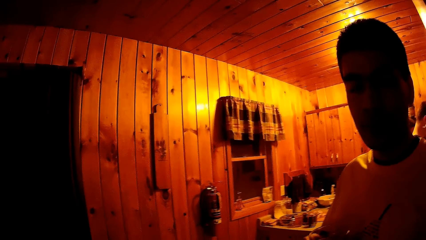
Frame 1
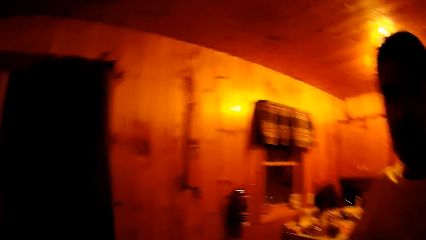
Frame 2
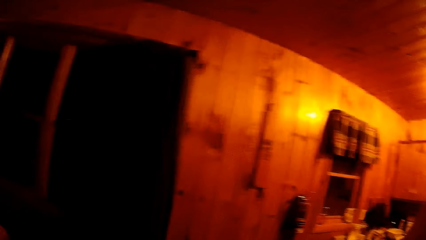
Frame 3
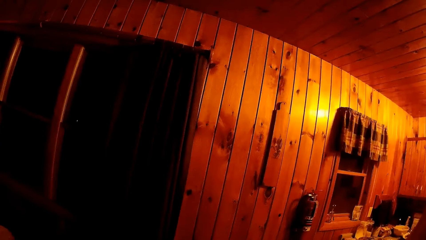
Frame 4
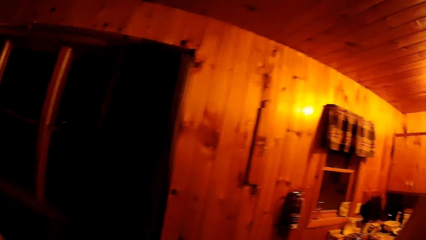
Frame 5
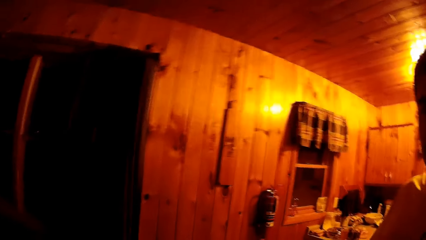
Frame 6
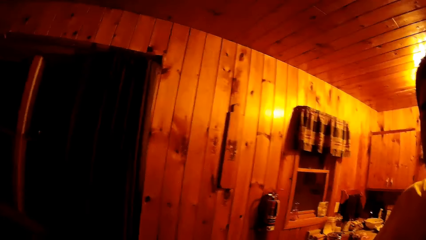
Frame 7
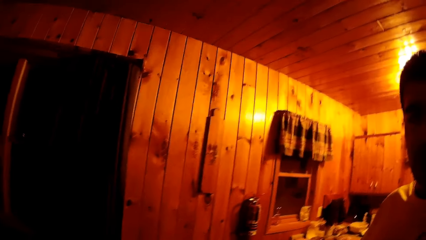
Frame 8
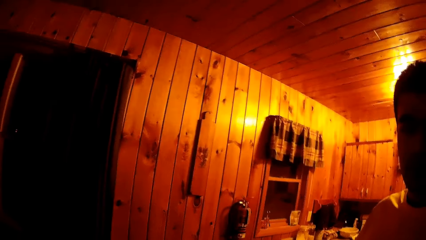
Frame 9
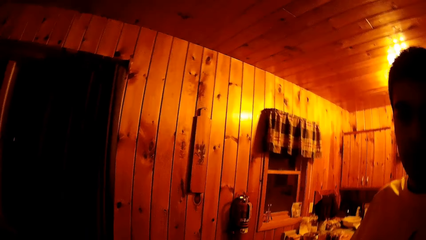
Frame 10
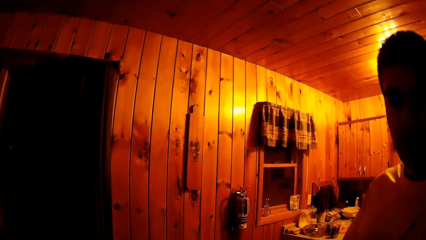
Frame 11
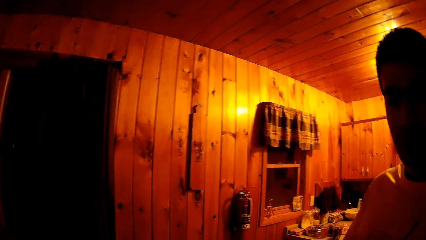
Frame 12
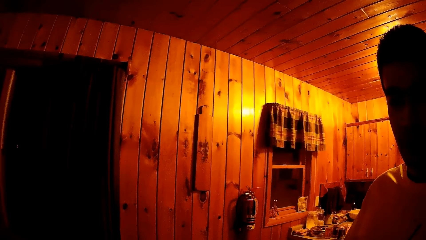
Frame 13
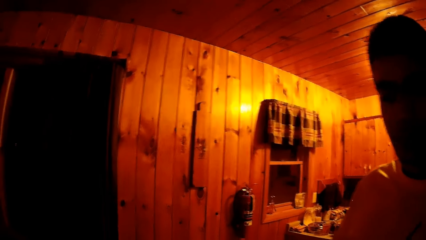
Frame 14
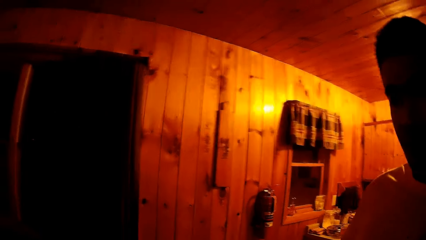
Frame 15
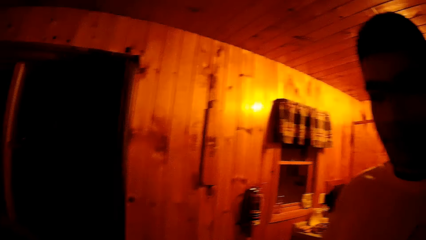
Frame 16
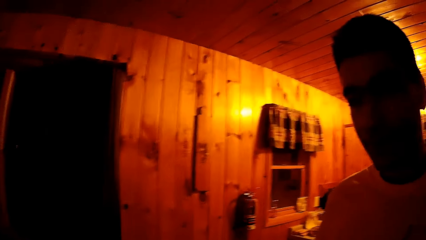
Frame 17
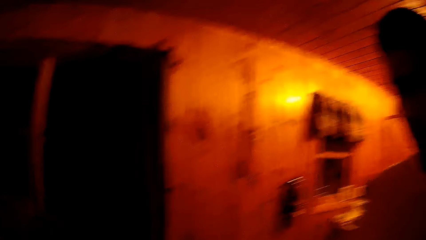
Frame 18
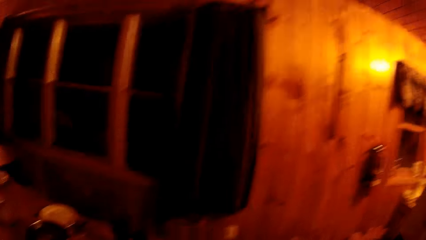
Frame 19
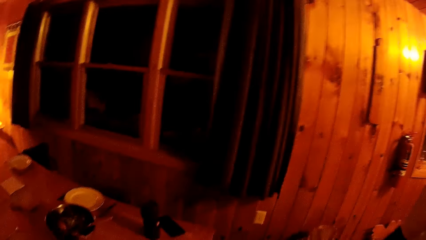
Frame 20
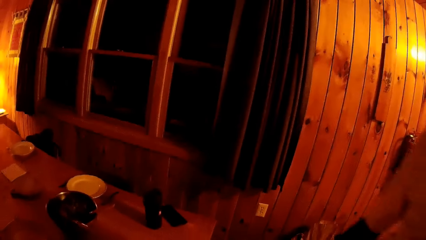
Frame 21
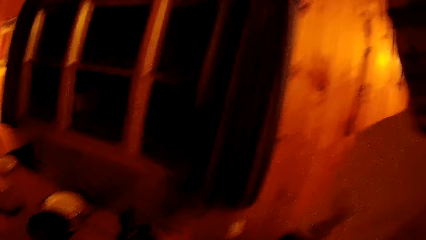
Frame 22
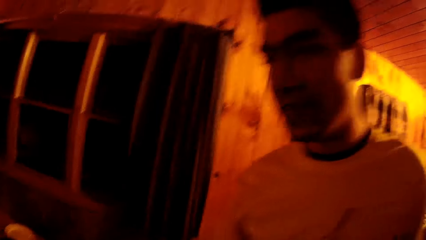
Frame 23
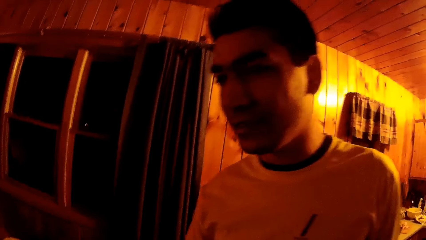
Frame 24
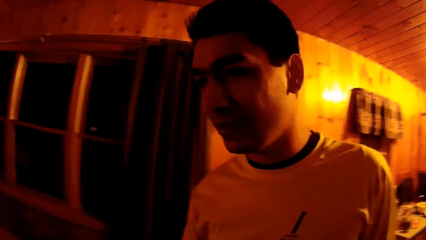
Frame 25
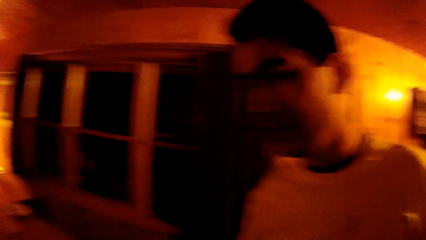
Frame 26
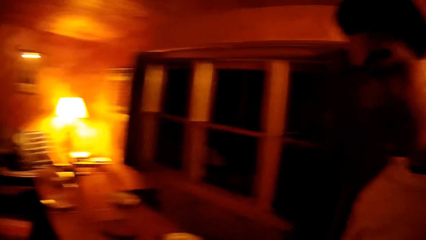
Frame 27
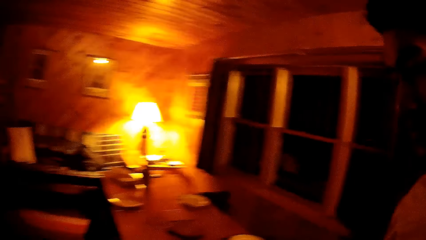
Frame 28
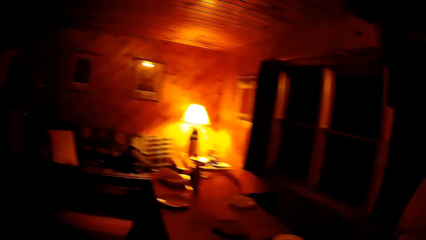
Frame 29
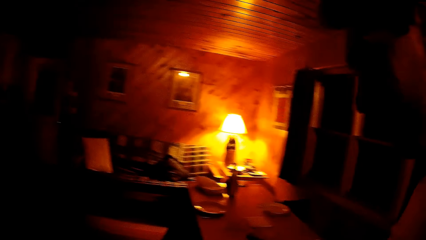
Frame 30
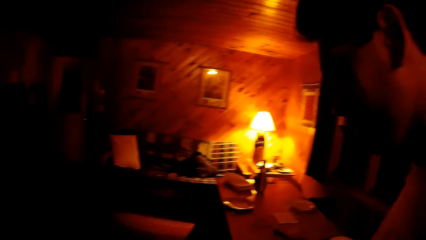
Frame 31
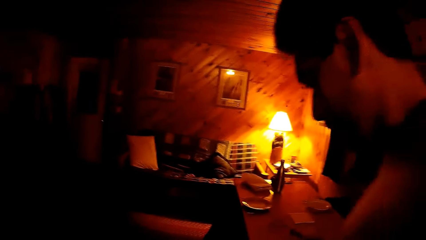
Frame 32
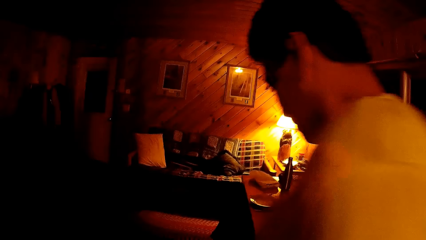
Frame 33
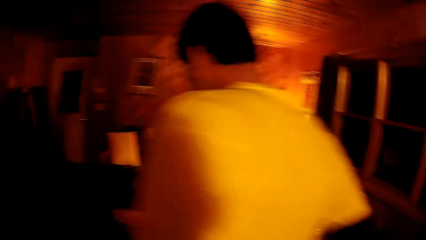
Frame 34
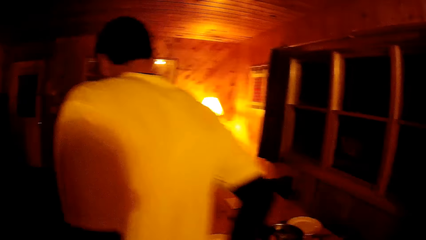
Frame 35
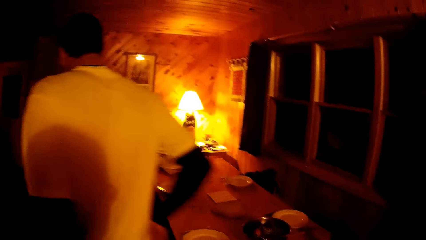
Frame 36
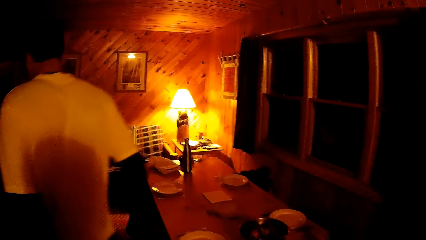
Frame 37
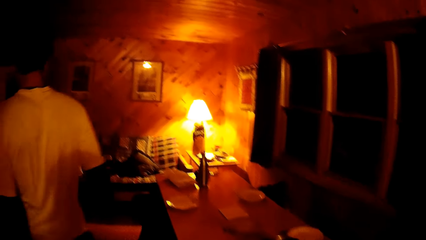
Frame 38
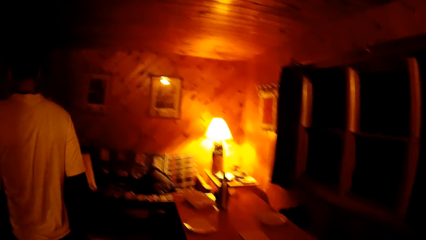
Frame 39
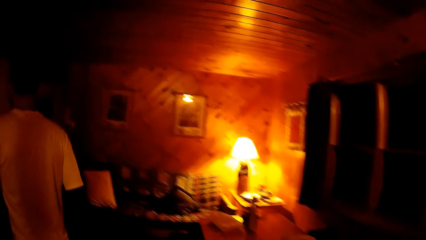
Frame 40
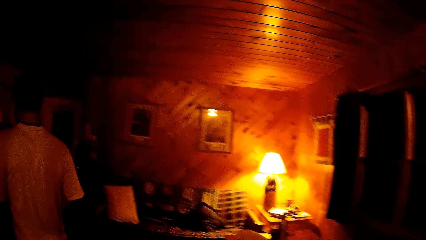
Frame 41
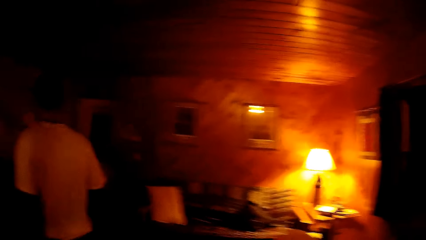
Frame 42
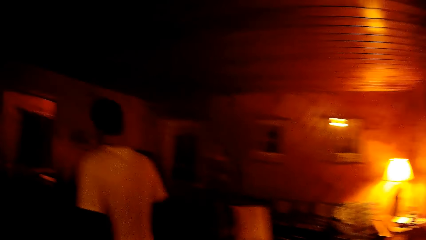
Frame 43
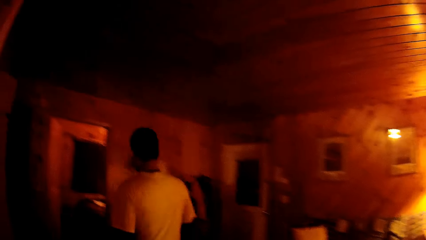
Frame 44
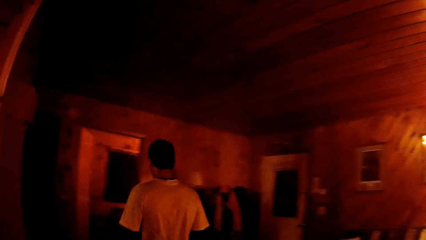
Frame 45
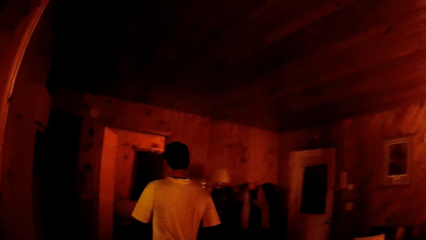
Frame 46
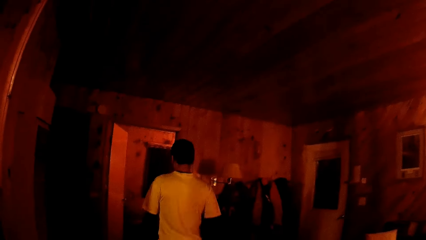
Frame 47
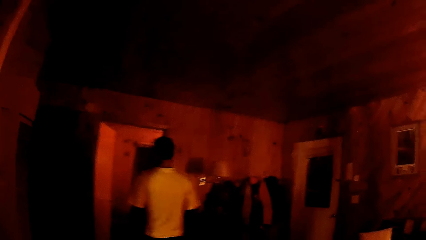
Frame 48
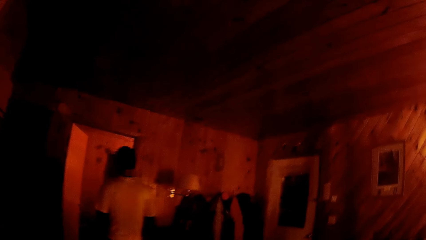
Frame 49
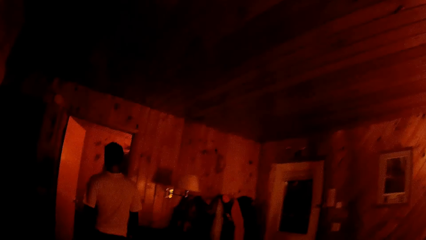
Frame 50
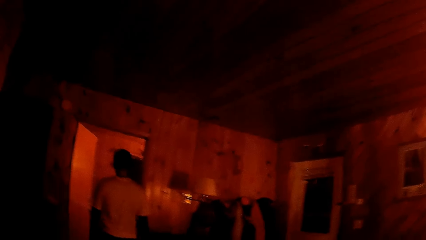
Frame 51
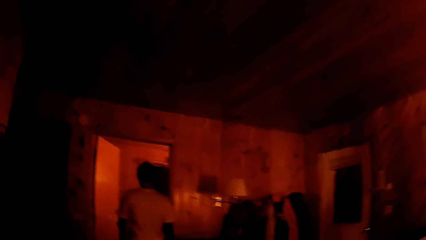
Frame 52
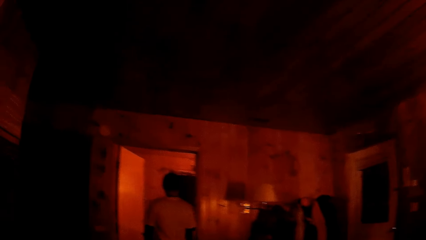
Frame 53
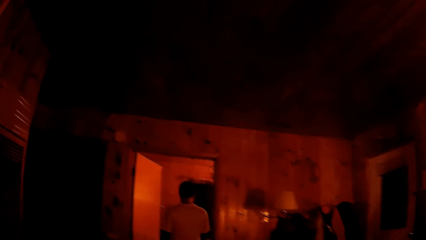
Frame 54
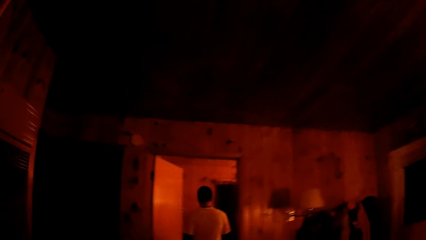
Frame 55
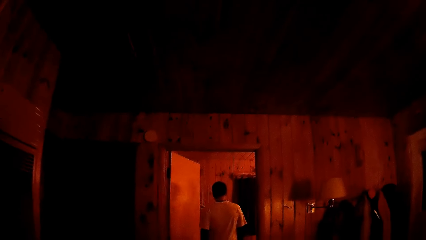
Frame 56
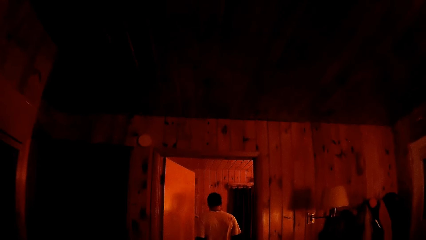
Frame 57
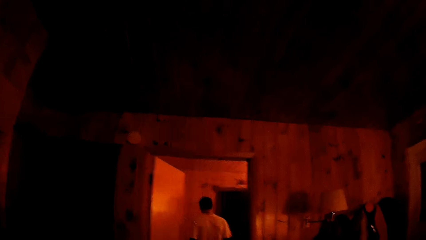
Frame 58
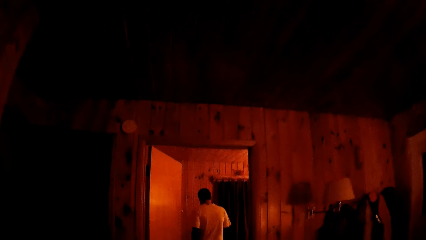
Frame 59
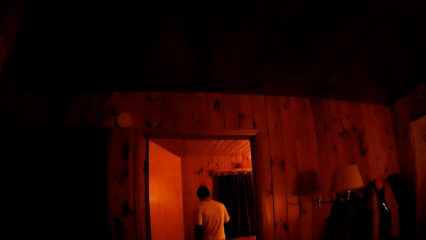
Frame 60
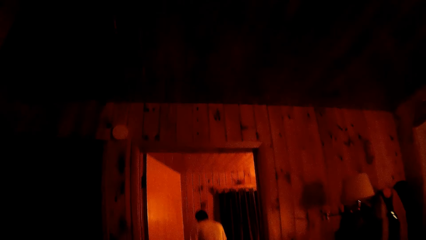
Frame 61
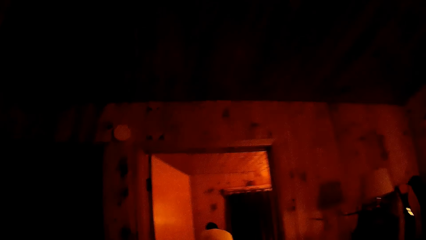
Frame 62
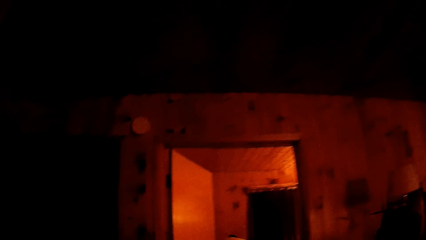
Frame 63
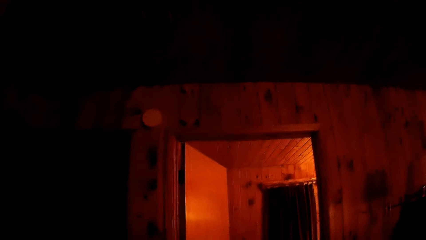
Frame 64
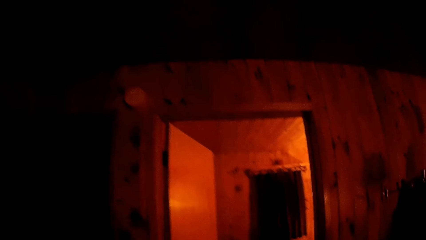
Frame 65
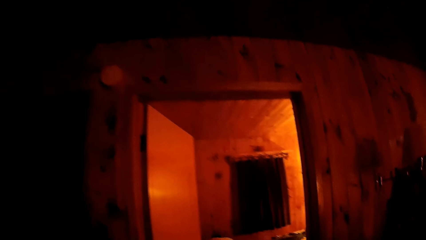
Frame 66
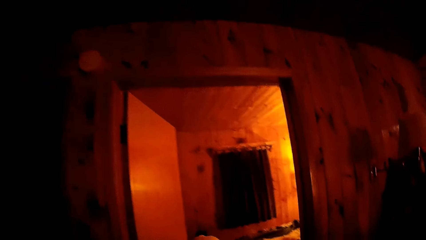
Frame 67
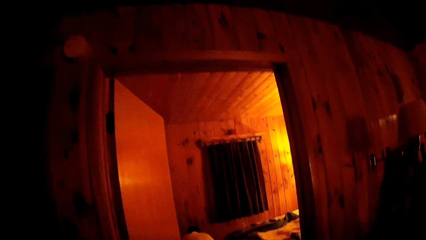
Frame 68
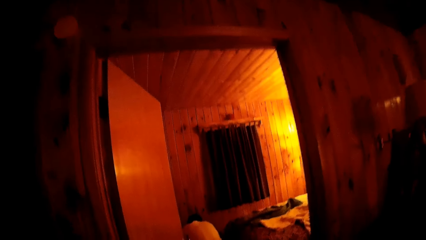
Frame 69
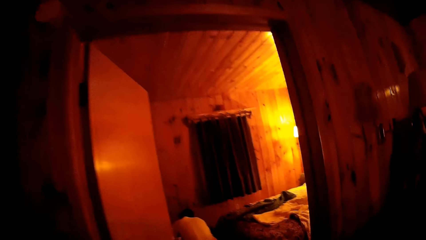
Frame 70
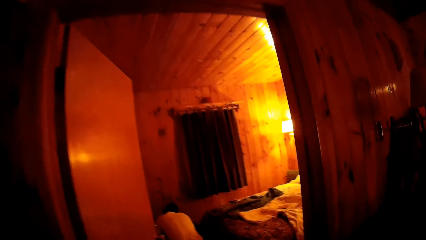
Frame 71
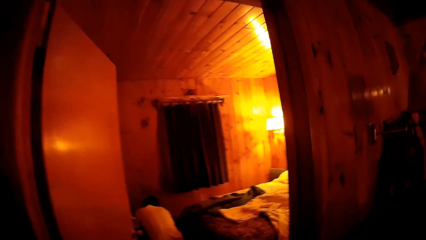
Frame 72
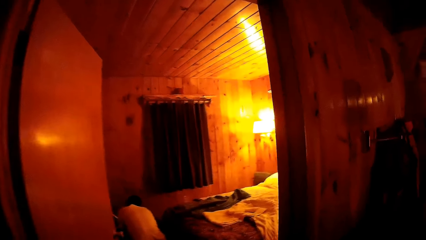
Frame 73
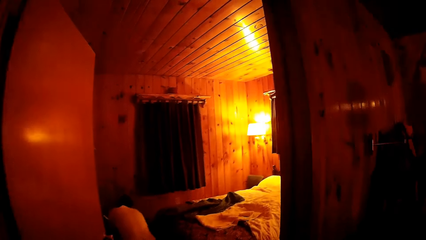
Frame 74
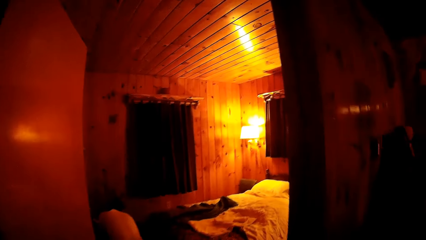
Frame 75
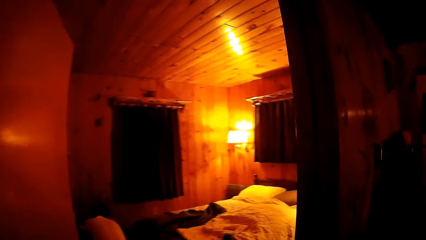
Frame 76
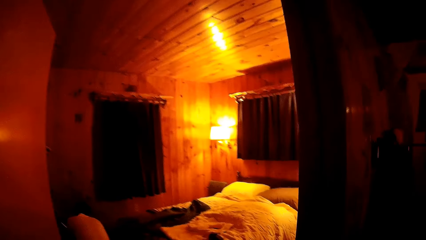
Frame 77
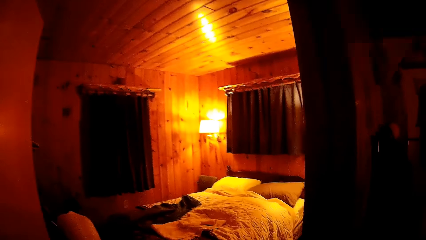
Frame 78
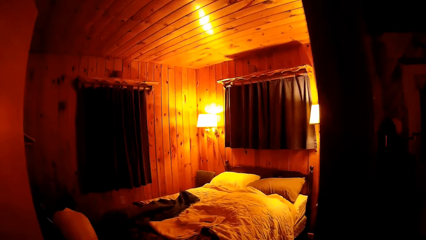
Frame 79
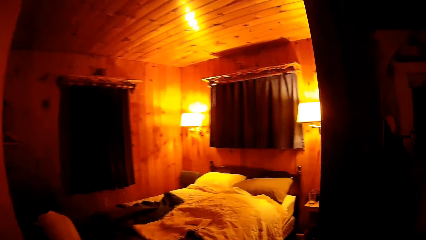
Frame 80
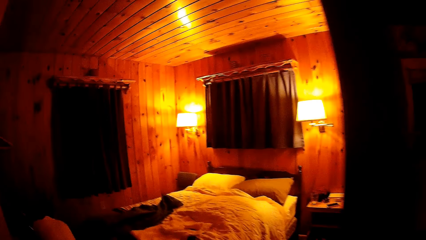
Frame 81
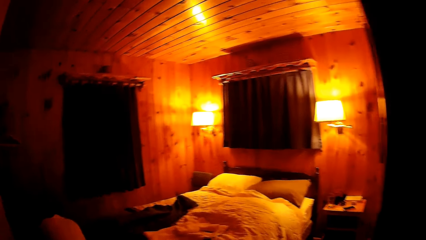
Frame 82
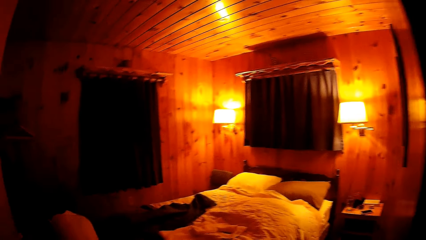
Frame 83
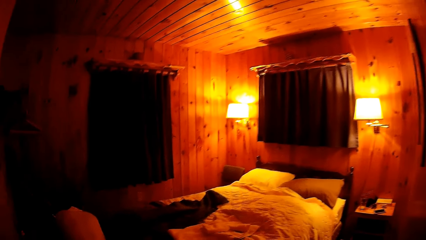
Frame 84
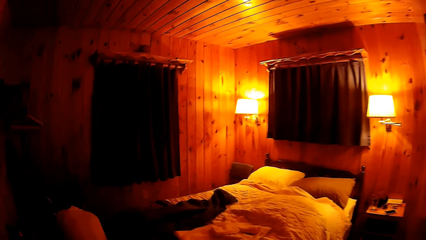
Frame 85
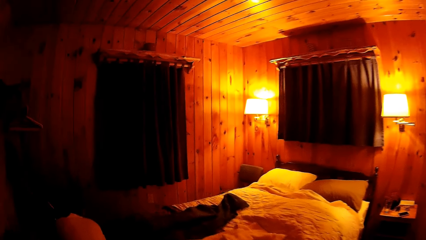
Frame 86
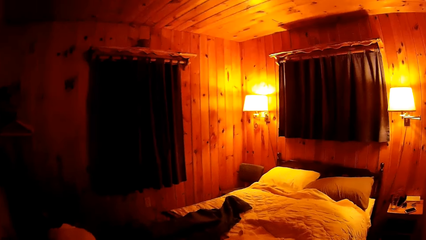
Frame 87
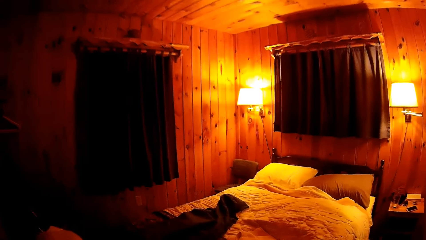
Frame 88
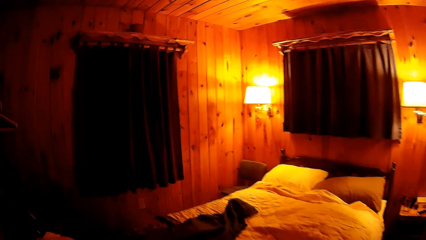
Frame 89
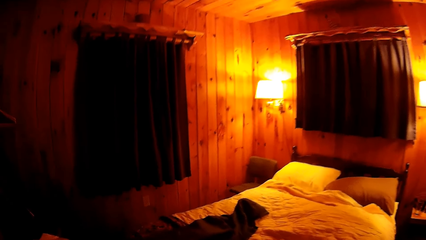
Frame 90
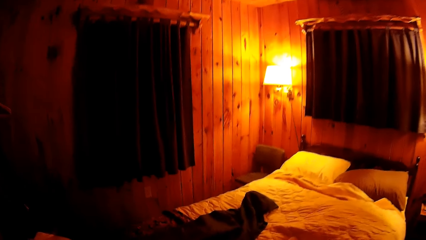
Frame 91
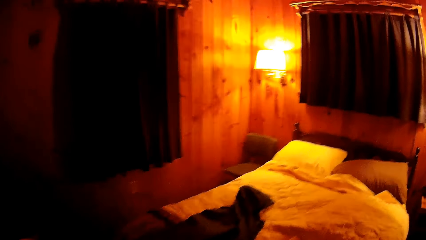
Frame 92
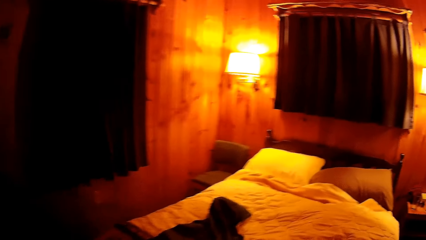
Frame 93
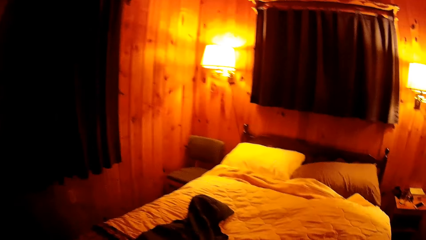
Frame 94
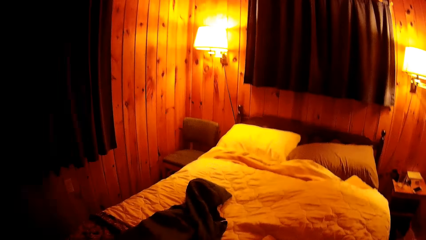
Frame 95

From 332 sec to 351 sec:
A man walks past the camera wearer. The man walks towards the room. The camera wearer walks towards the bedroom. The man walks into the room. The camera wearer walks into the room.
